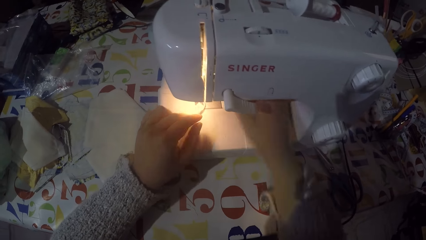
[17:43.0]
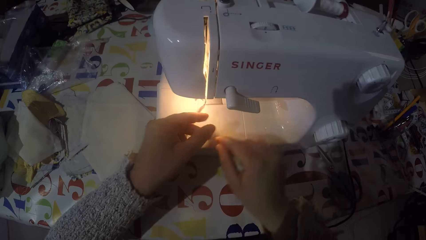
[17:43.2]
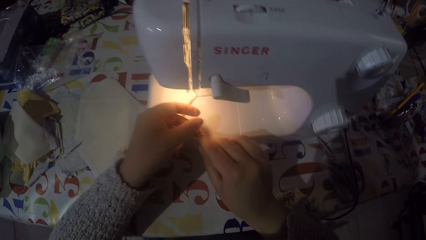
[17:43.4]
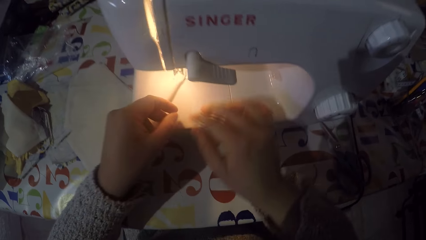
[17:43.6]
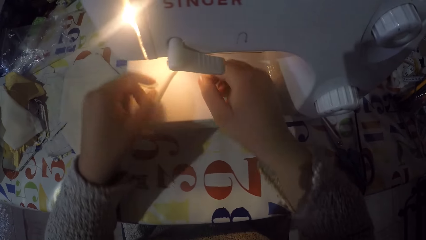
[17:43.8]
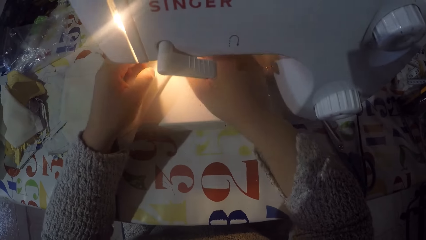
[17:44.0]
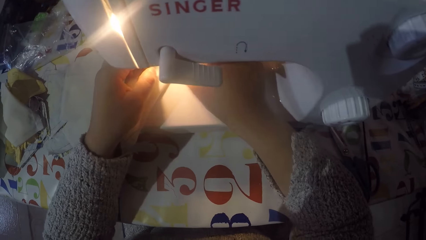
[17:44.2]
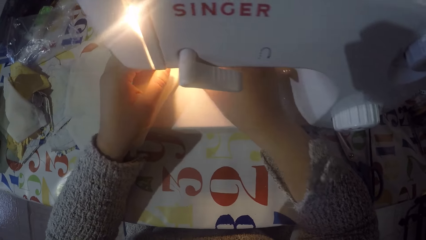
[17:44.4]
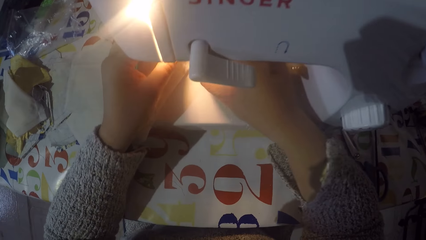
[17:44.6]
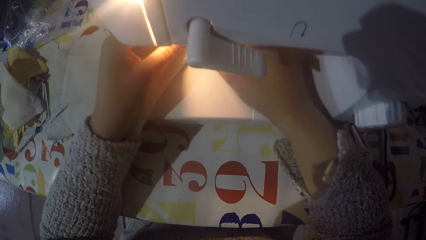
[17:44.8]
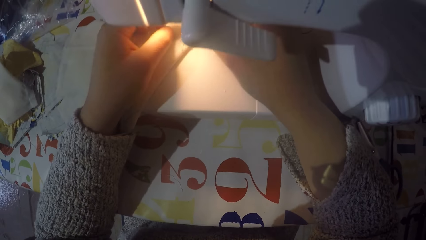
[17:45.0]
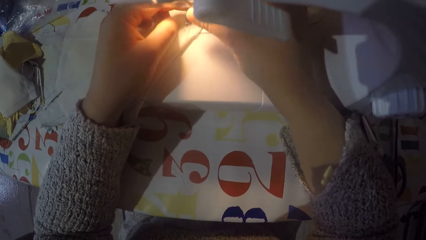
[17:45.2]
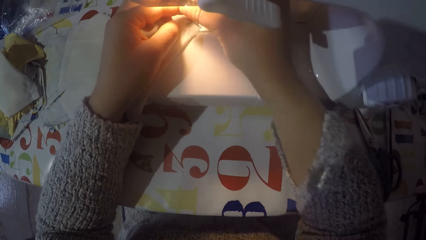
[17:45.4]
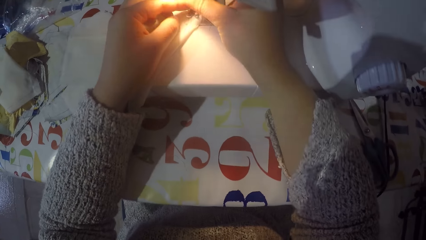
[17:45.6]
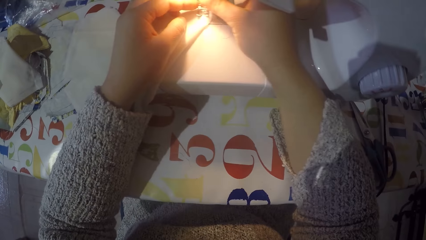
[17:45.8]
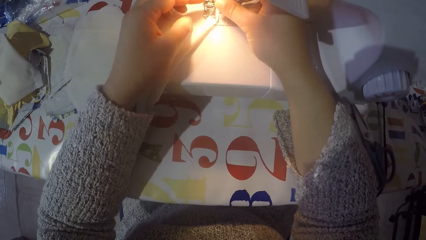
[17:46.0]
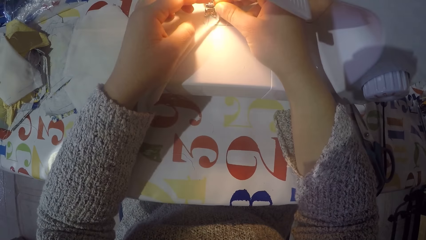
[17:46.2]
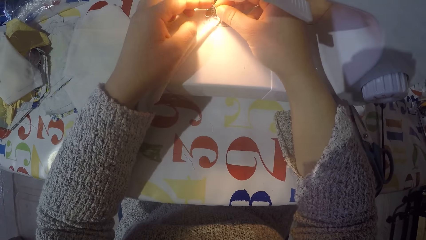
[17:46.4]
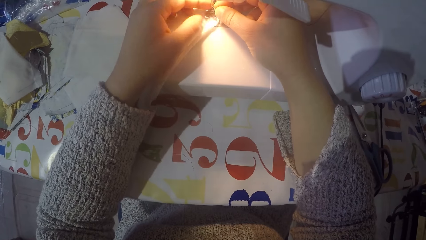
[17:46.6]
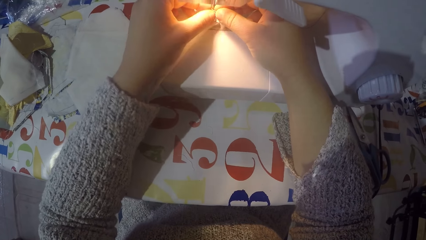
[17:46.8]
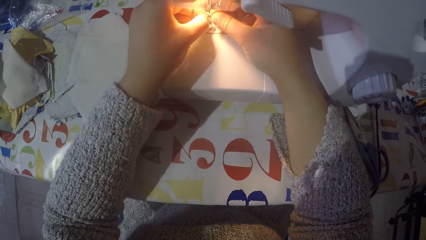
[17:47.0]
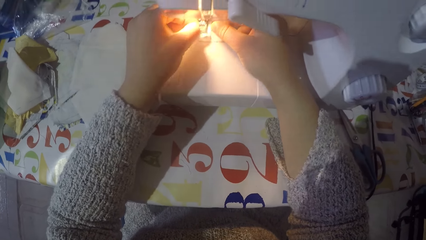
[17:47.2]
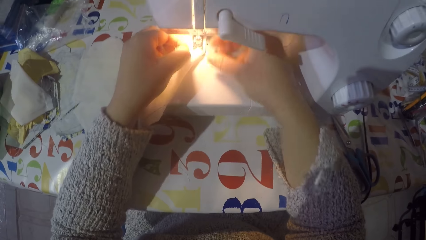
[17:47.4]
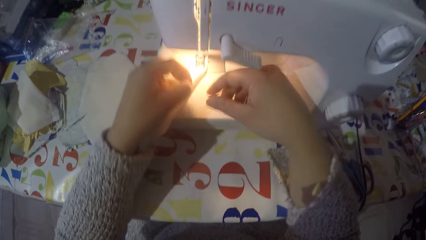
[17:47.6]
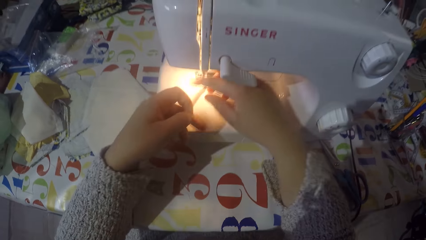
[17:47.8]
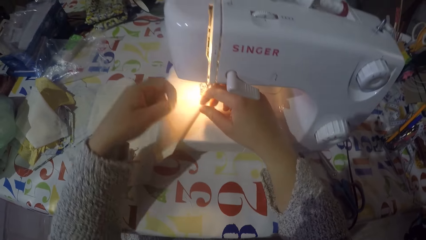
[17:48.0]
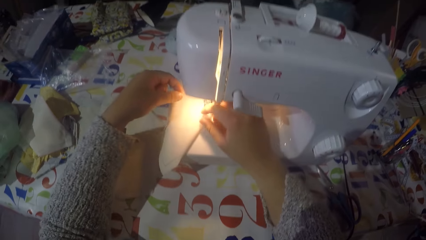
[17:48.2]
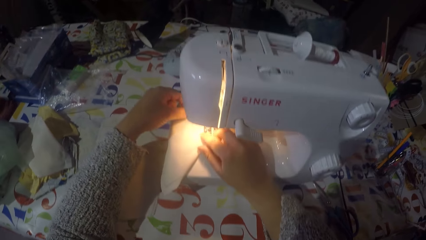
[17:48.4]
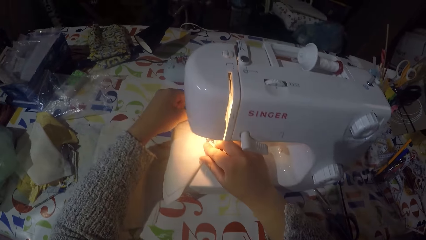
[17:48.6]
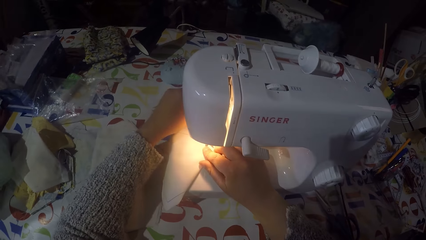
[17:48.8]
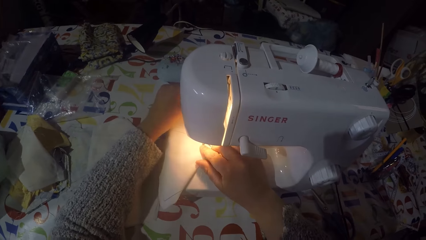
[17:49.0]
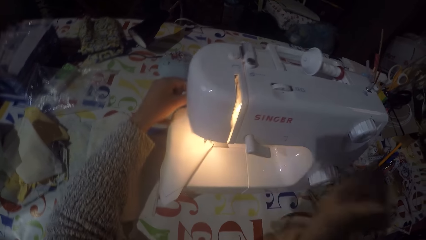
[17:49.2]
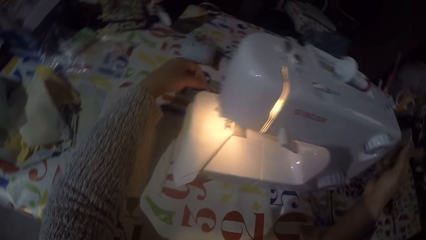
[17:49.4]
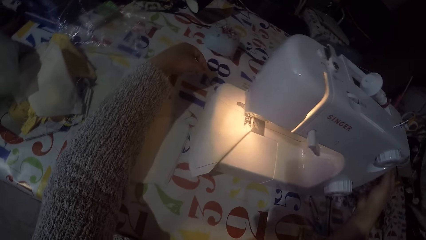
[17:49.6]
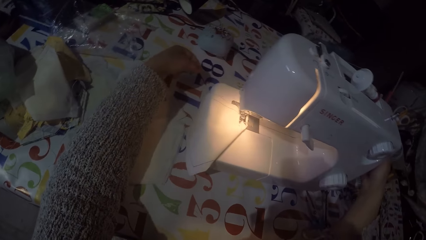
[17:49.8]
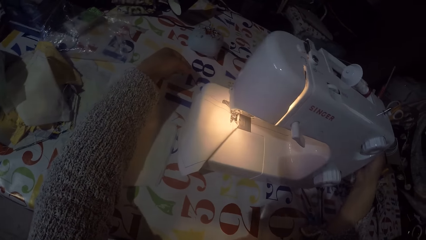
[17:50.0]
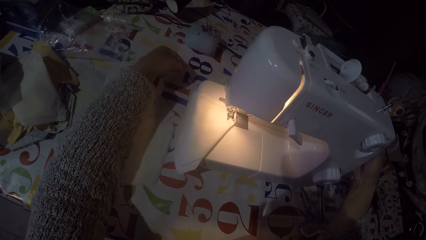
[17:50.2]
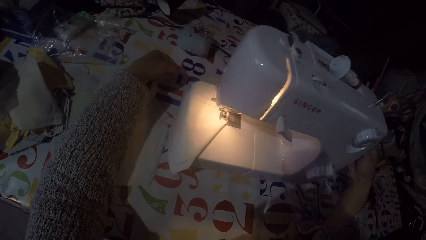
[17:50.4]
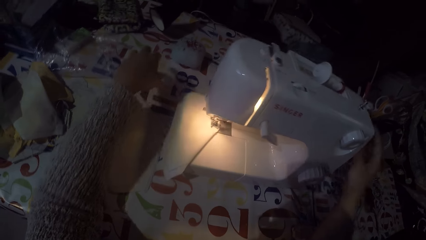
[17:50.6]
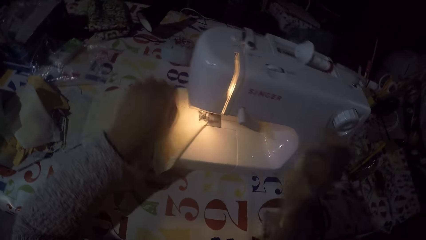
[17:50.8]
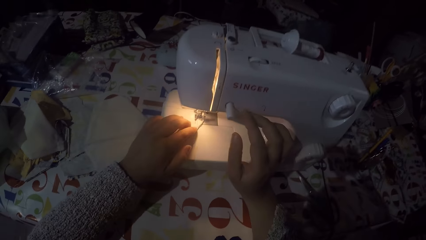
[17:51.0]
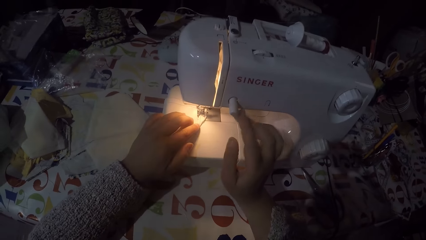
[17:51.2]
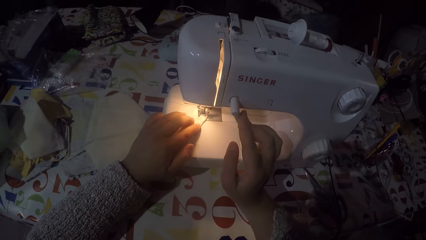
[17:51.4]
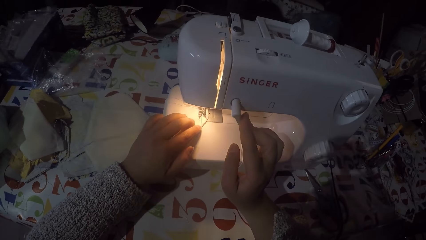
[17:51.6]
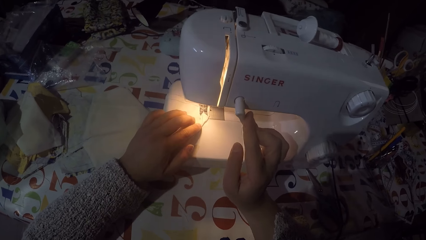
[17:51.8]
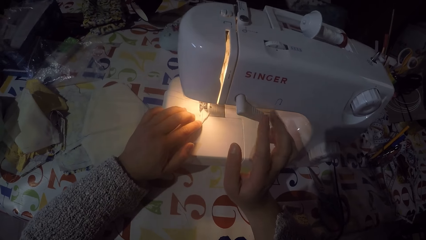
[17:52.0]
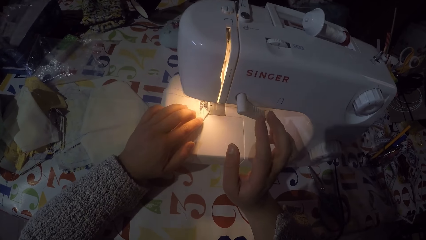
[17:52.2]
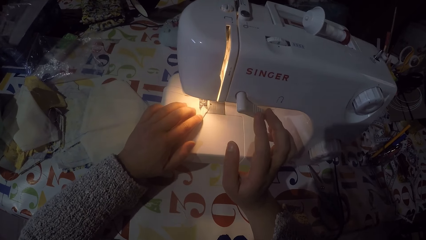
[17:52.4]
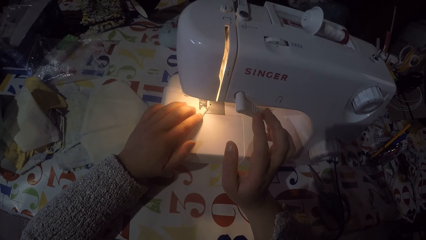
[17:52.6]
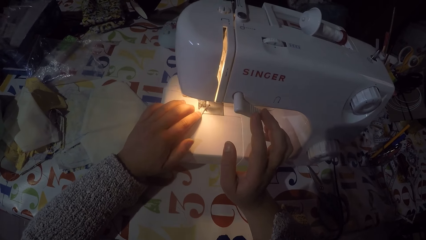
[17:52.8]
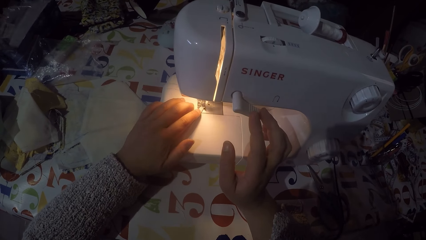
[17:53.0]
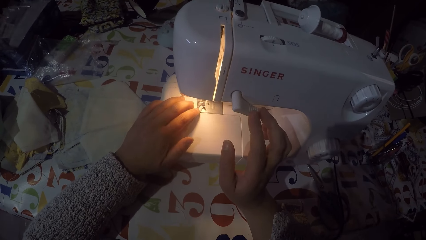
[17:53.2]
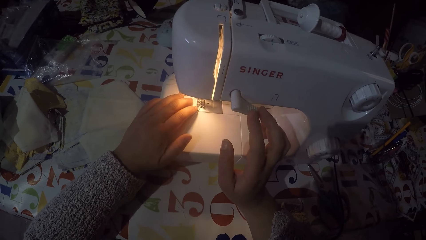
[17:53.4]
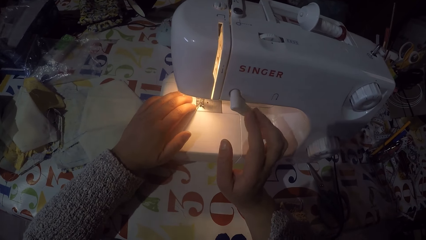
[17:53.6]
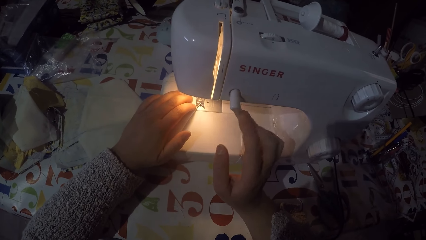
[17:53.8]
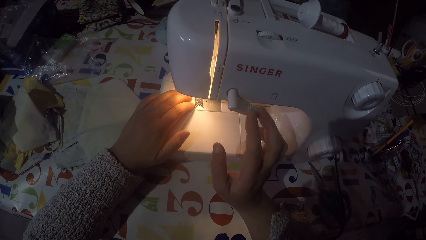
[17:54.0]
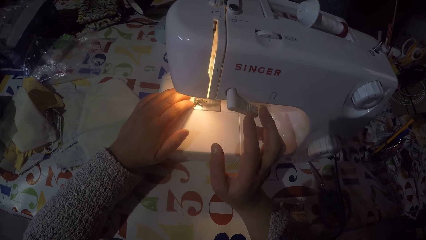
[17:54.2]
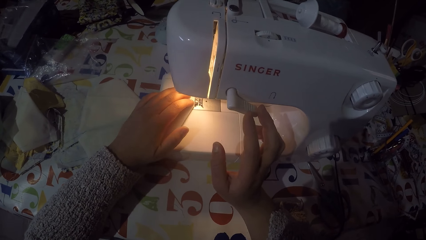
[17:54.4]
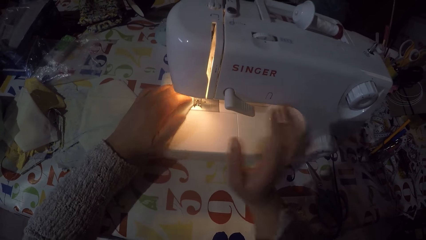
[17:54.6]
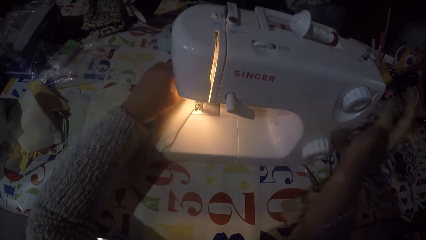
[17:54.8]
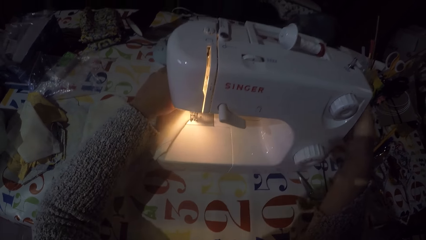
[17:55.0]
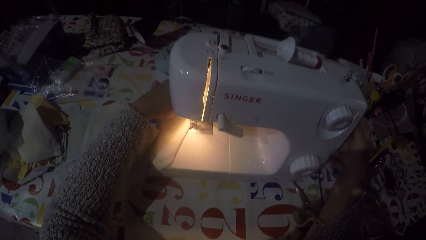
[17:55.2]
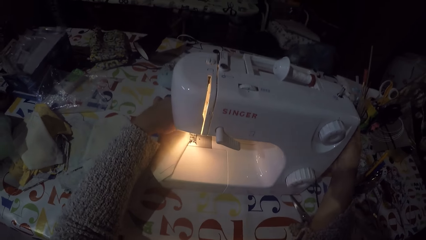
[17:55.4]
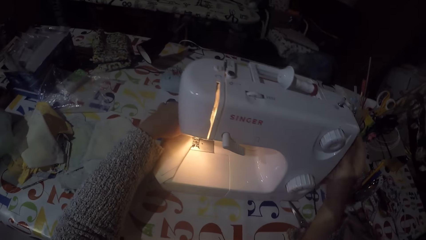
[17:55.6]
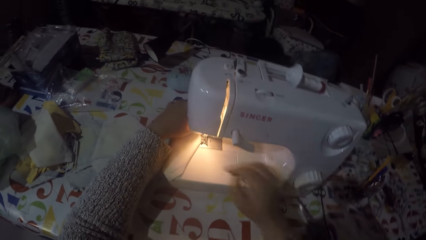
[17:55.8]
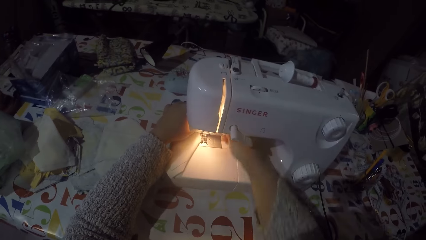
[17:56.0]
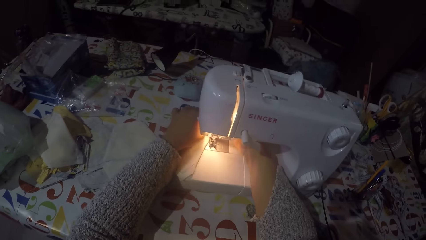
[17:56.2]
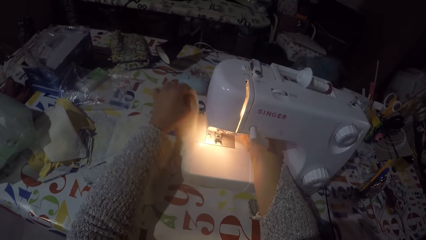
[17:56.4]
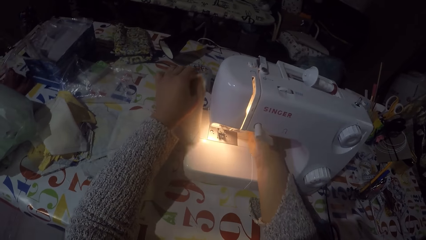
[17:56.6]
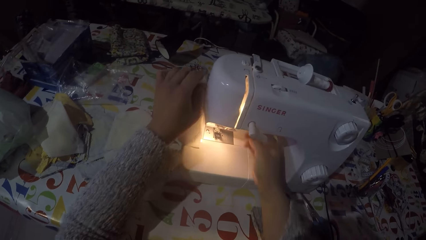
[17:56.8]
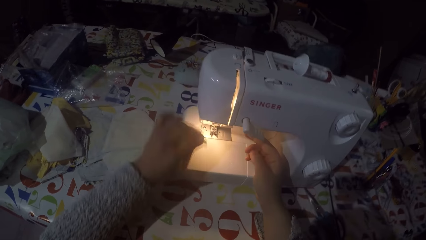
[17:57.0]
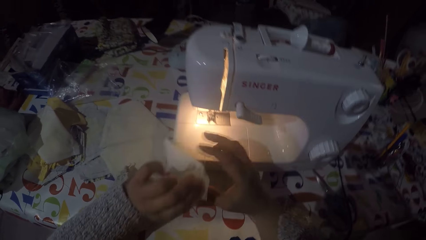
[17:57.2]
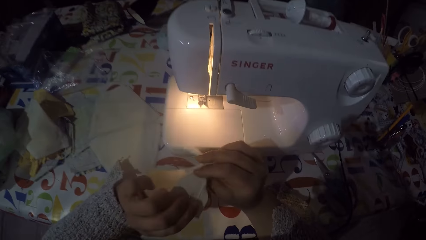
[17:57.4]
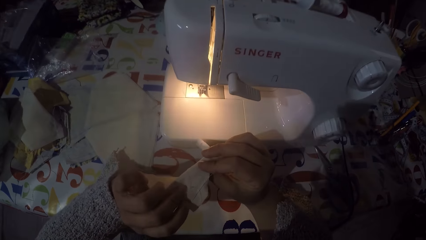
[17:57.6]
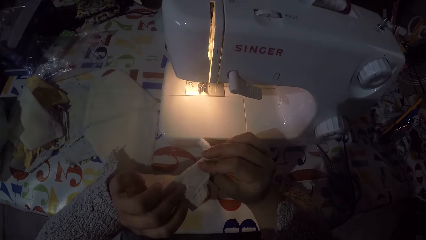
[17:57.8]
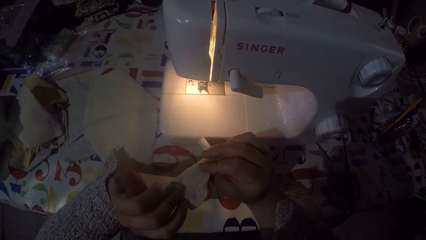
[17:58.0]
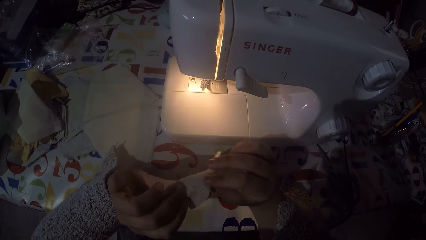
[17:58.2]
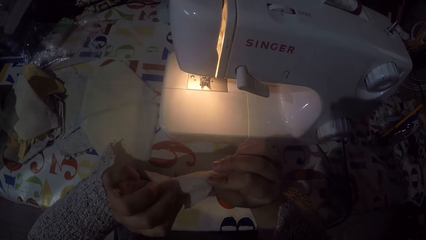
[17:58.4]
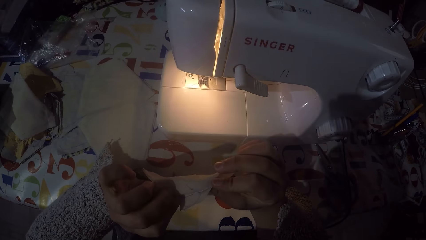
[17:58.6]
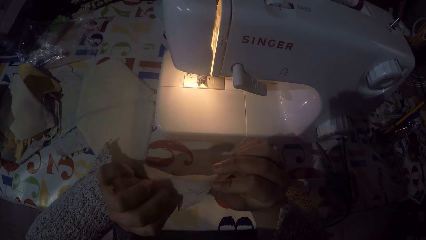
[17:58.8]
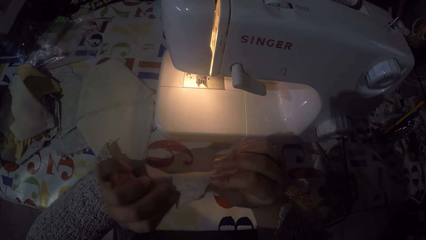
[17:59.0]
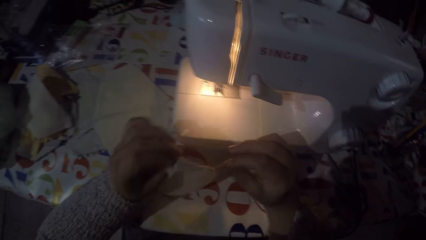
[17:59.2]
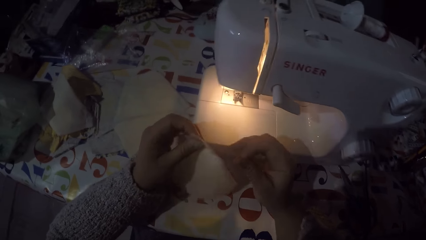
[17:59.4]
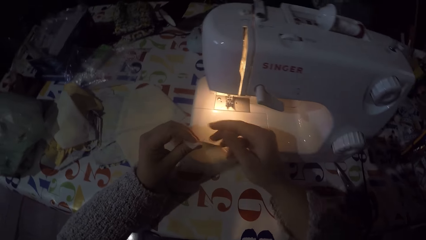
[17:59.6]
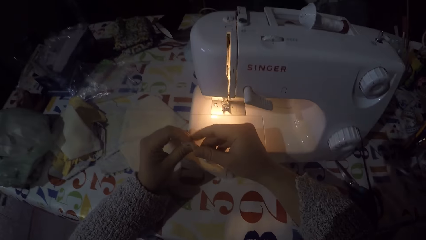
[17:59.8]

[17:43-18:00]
The camera wearer pulls the sewing thread. They touch the hand wheel. They are sewing a piece of cloth with a machine. They touch the hand wheel and remove the piece of cloth from the machine. They cut the sewing thread. They look at the piece of cloth.
